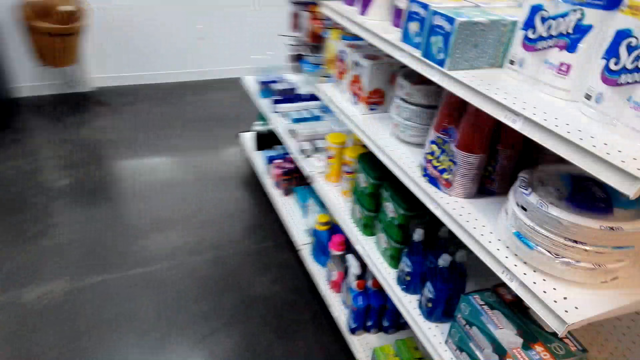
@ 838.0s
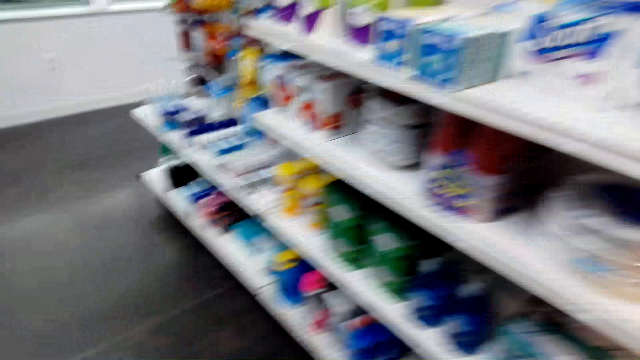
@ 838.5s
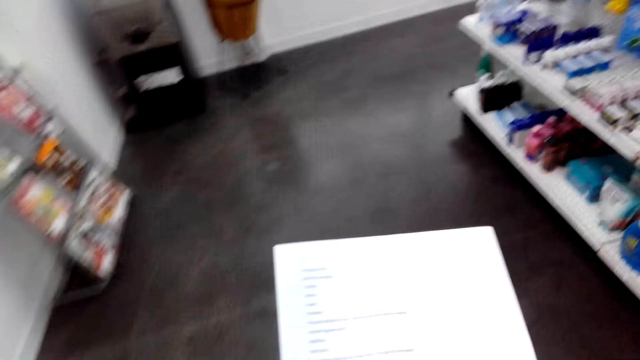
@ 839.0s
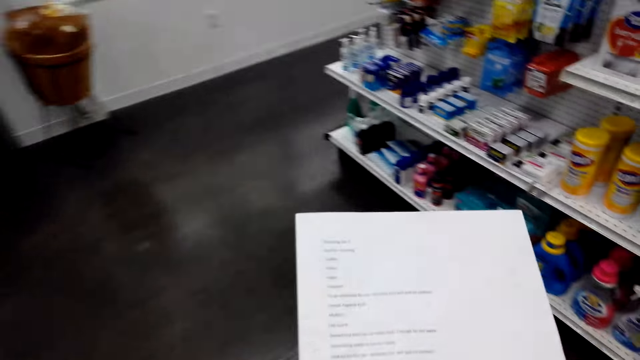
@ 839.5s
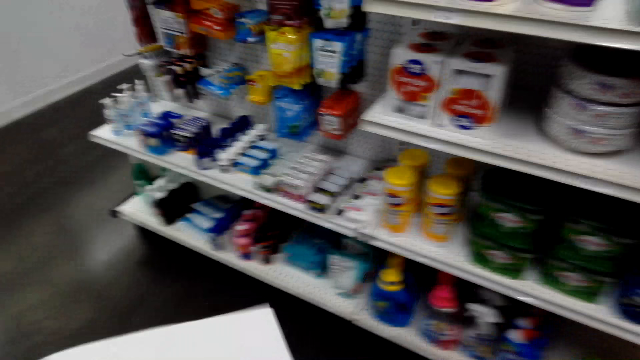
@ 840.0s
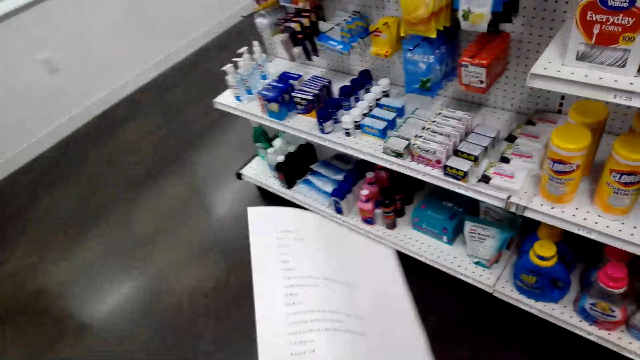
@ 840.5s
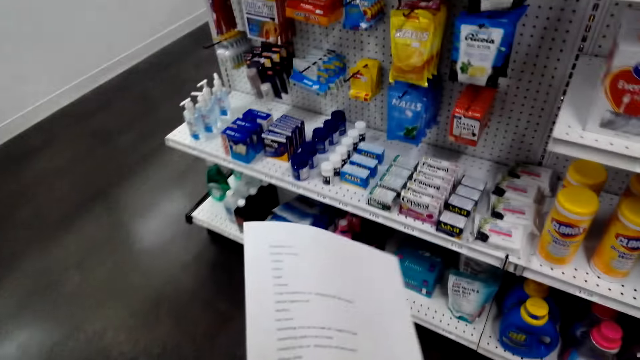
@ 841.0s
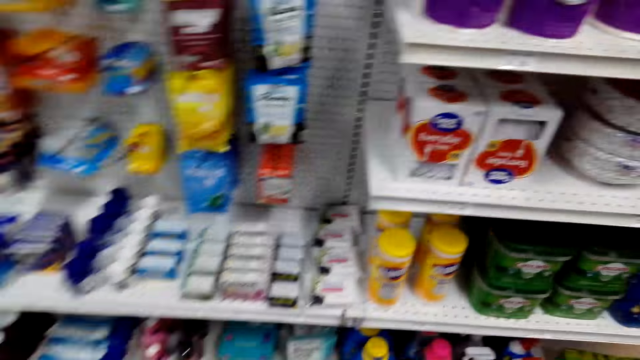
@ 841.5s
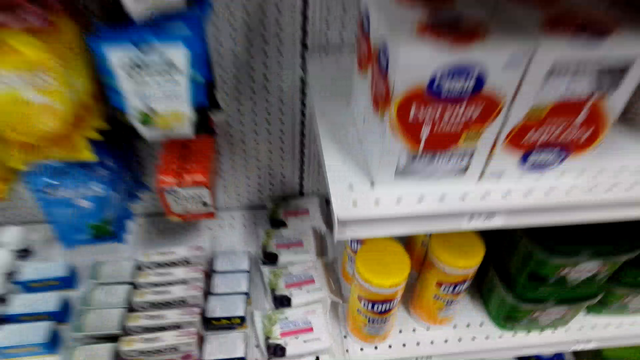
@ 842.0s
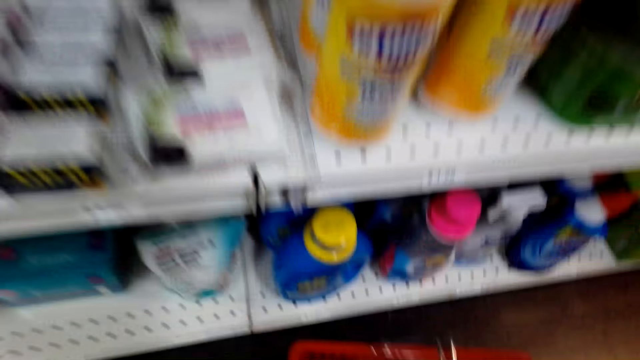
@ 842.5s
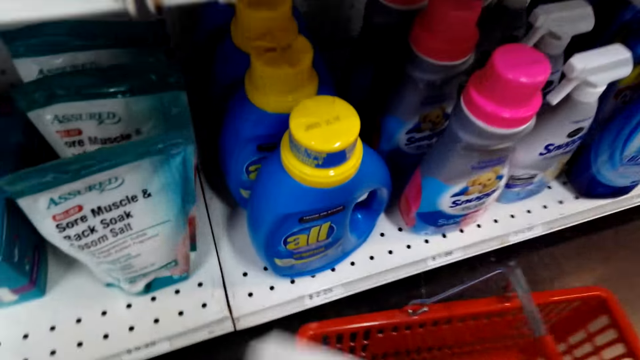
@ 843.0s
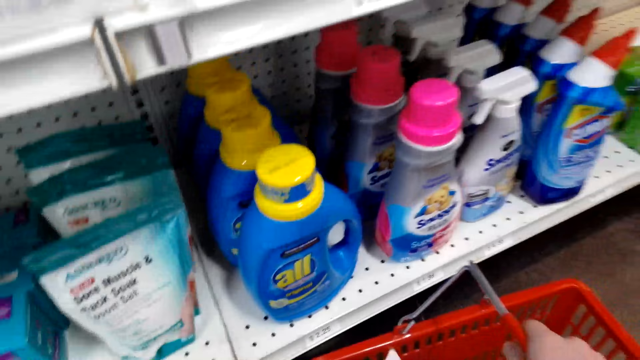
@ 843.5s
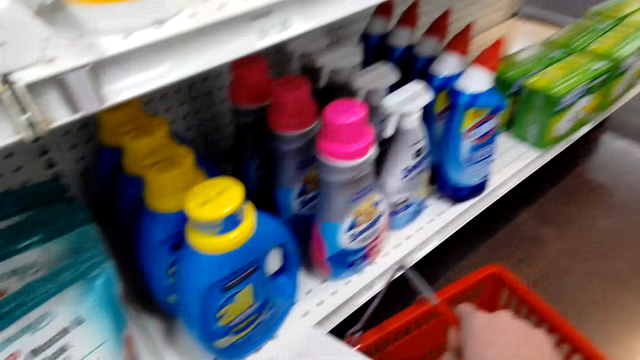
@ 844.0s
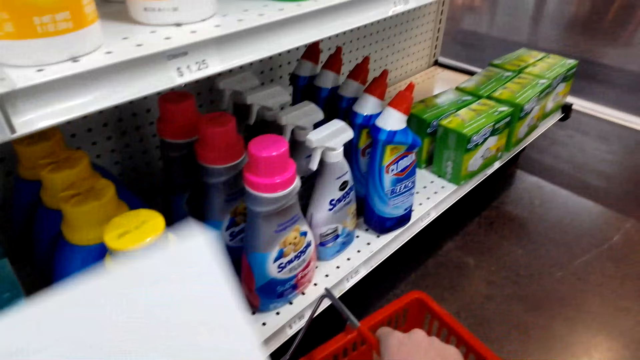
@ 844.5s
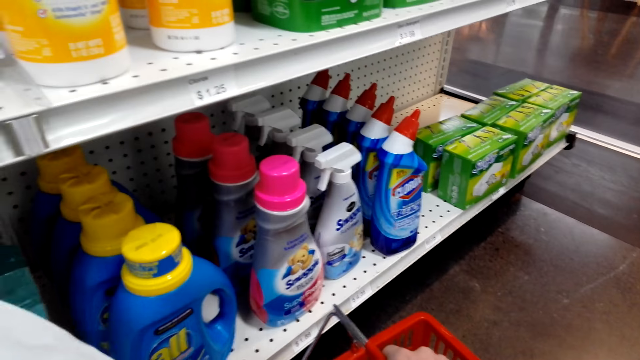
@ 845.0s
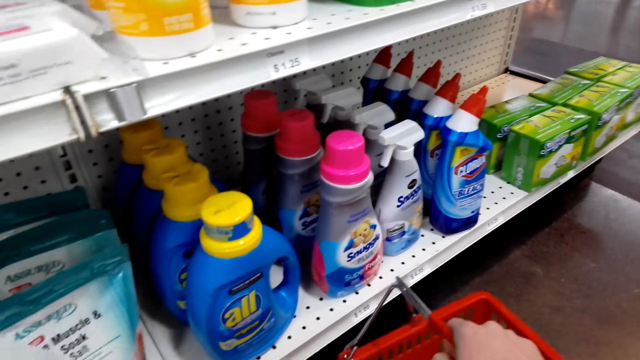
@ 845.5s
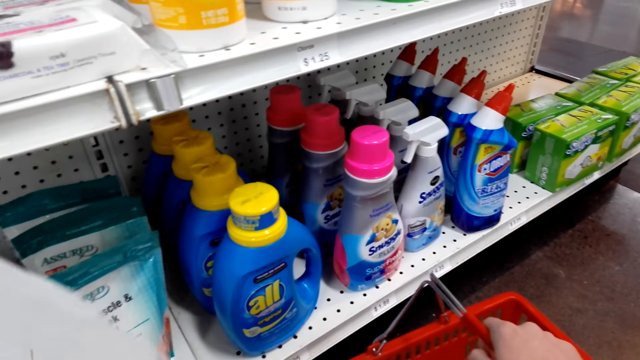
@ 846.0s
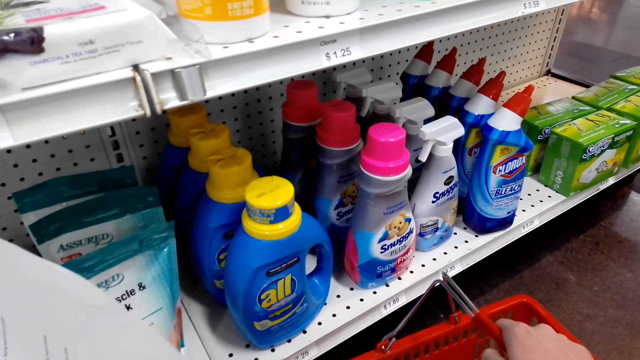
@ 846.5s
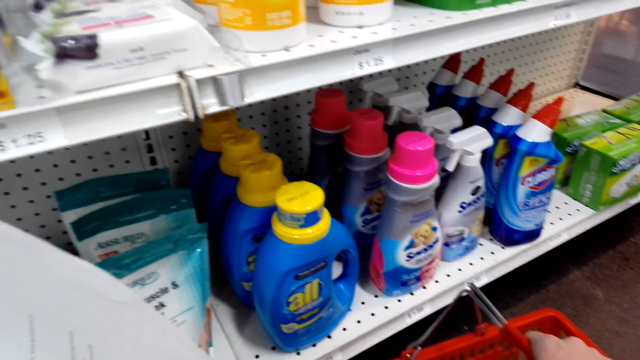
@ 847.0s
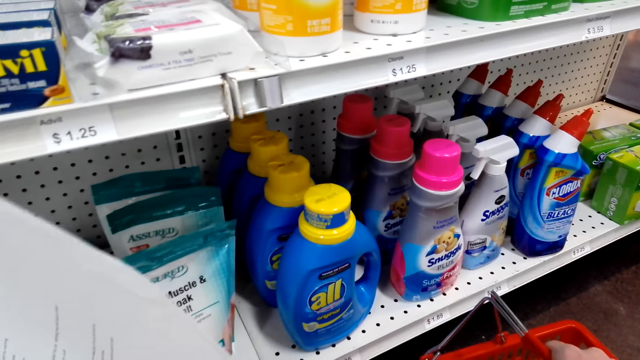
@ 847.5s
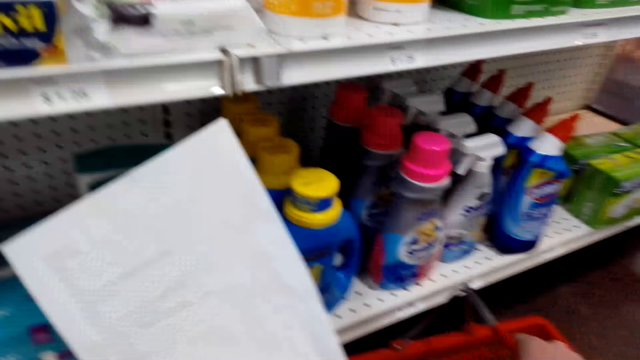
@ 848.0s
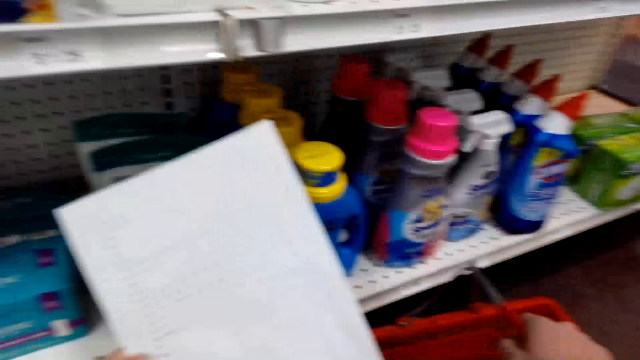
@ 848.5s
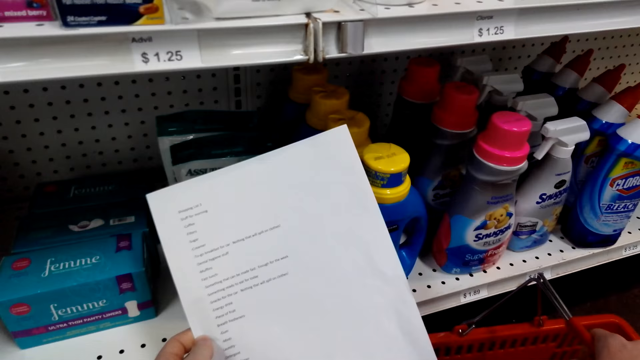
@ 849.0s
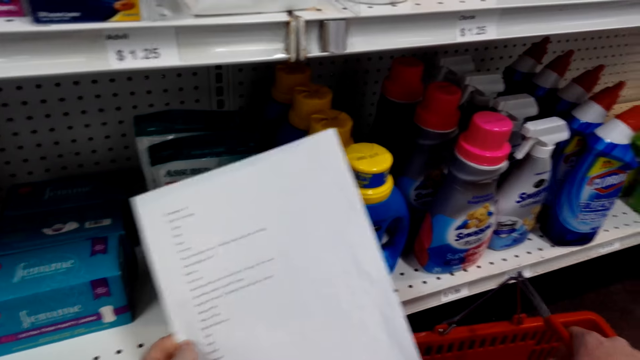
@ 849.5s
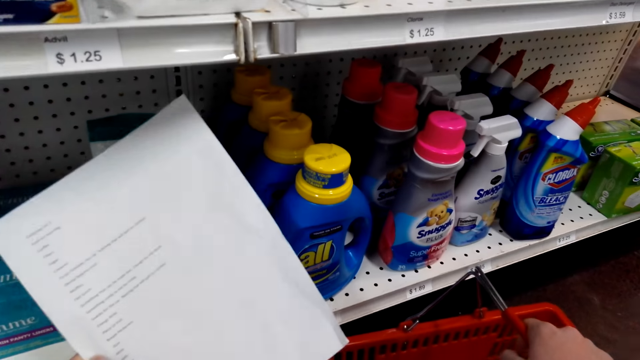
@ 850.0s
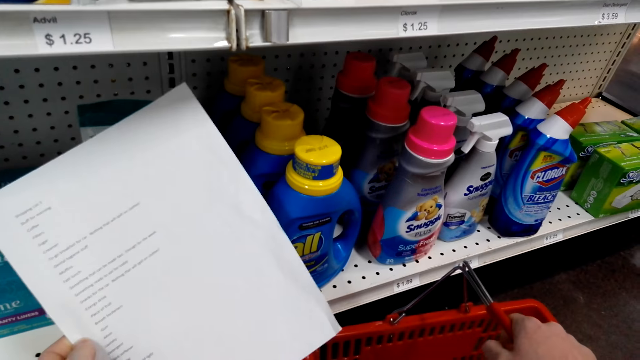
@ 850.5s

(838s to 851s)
The camera wearer looks at items on the shelf. They look at the printed paper. They hold the printed paper. They put the shopping basket down and squat. They gaze at detergent on the shelf and hold the printed paper and the shopping basket. They carry the shopping basket. They look at the printed paper and hold the printed paper and the shopping basket.

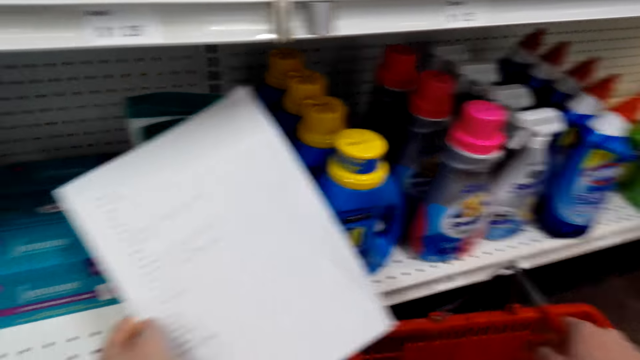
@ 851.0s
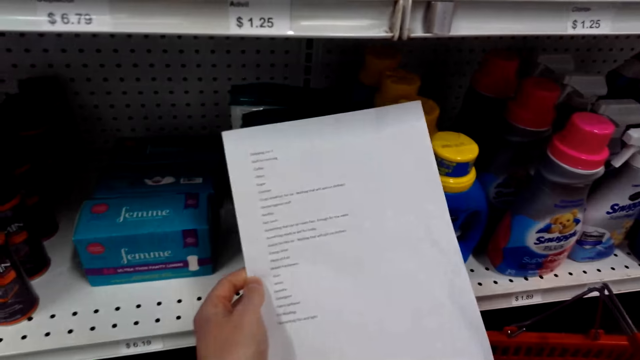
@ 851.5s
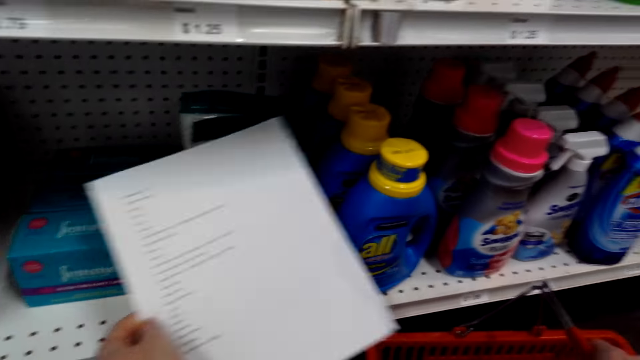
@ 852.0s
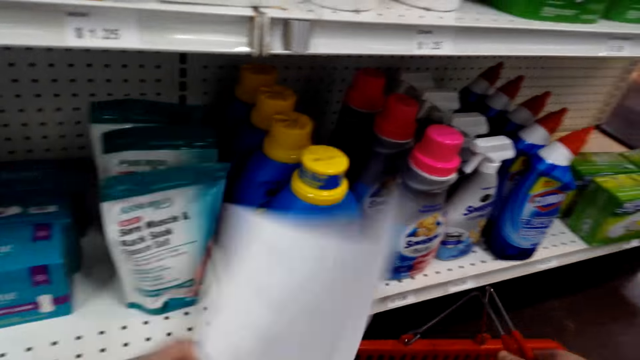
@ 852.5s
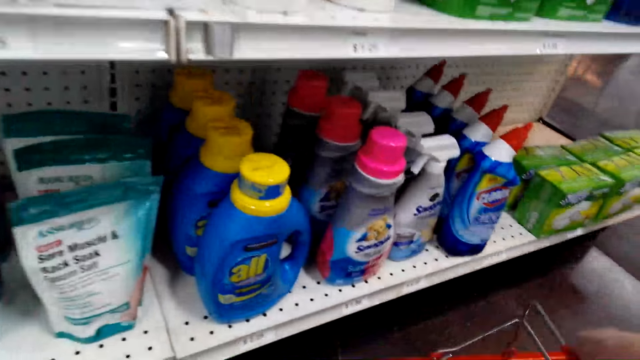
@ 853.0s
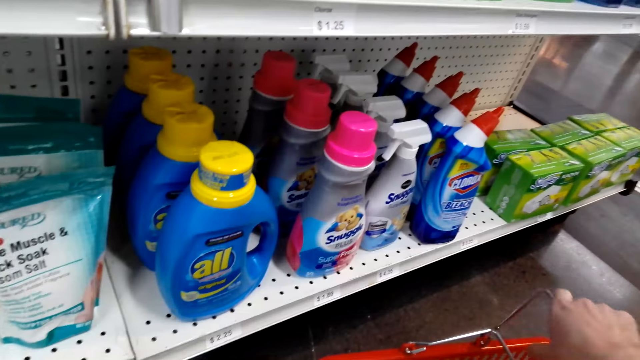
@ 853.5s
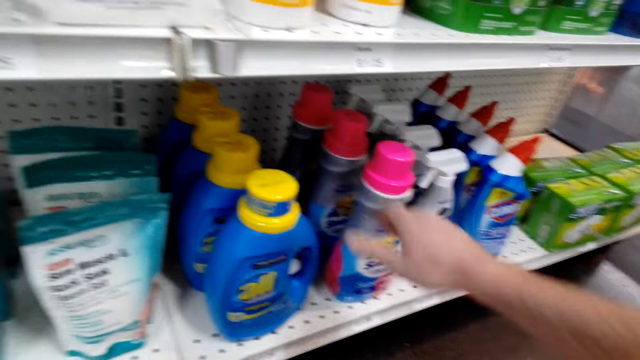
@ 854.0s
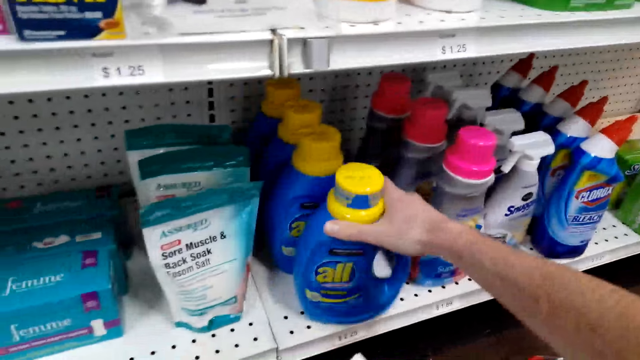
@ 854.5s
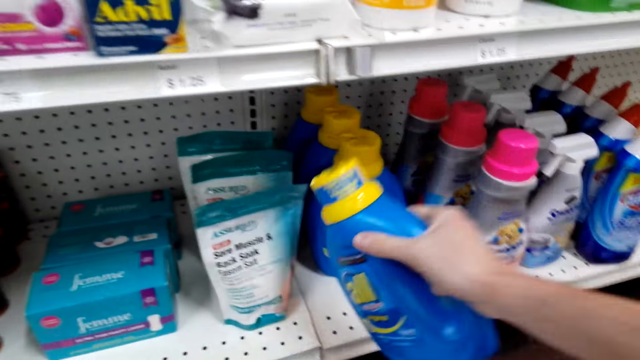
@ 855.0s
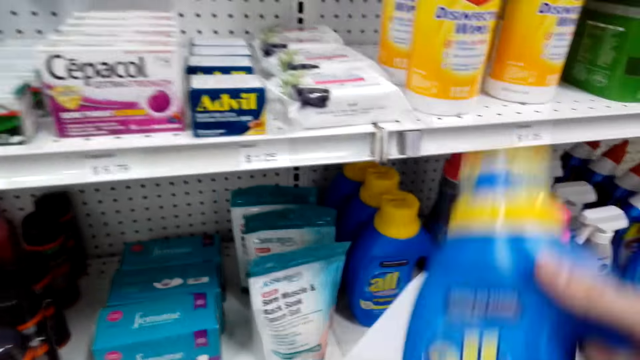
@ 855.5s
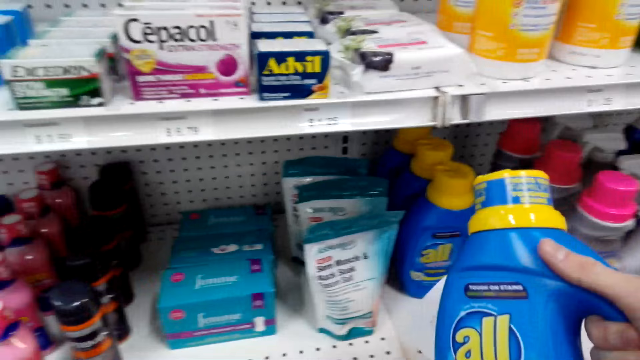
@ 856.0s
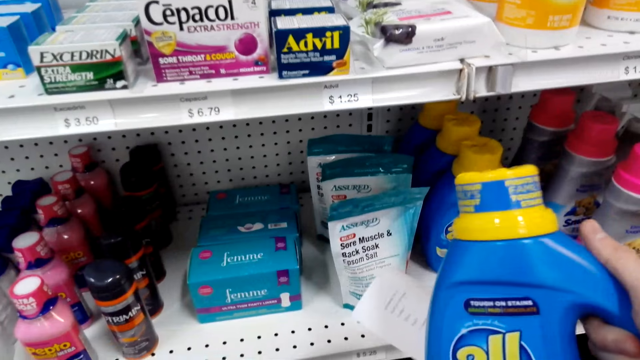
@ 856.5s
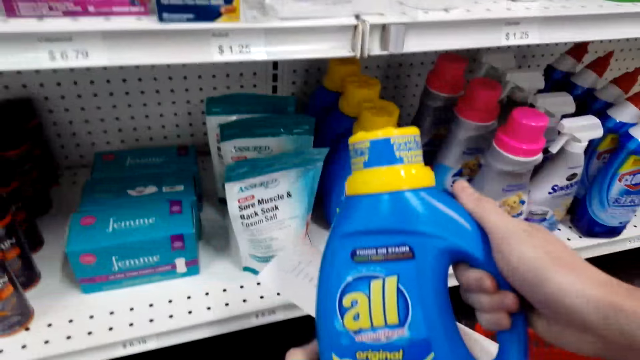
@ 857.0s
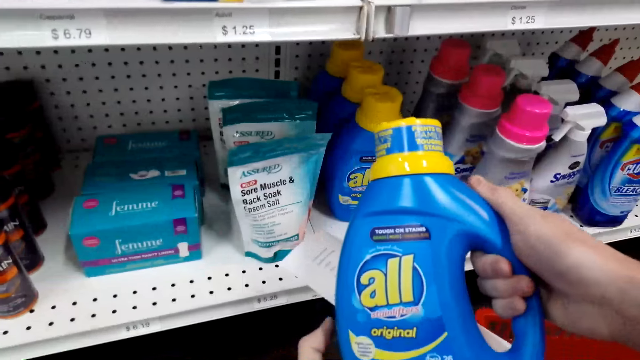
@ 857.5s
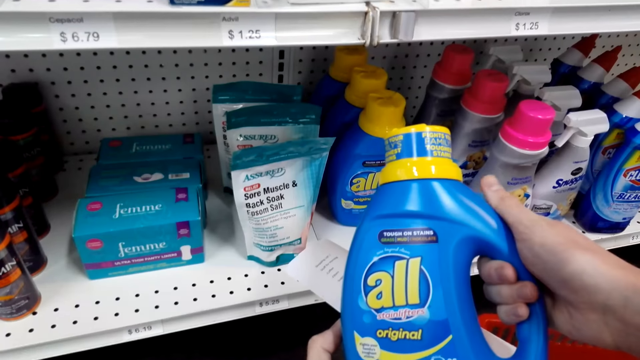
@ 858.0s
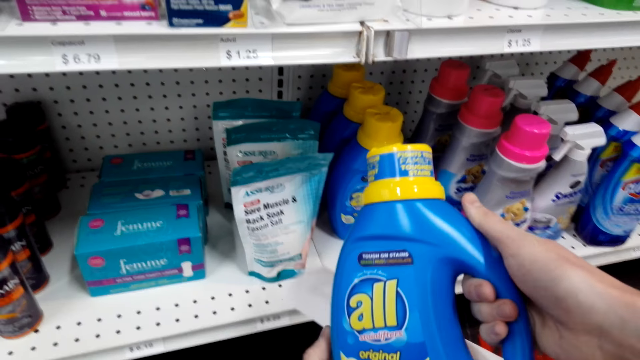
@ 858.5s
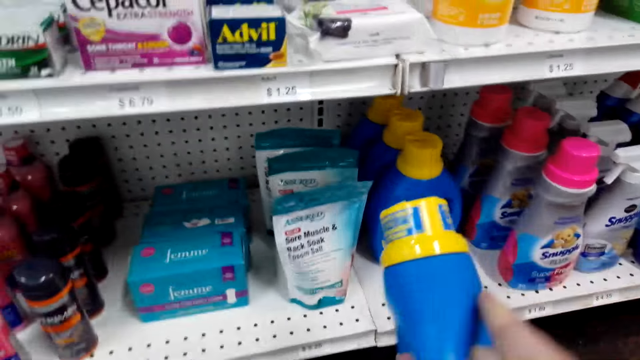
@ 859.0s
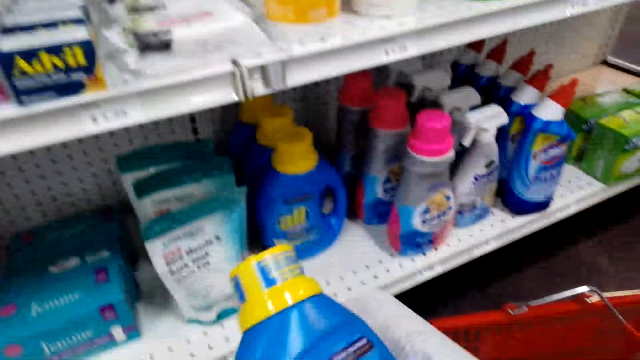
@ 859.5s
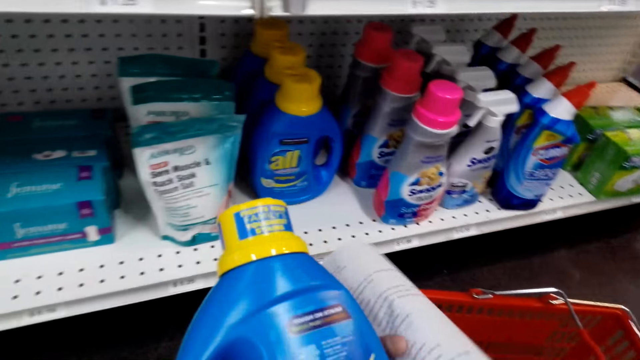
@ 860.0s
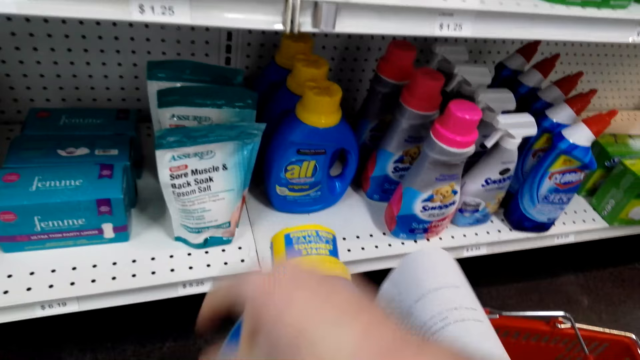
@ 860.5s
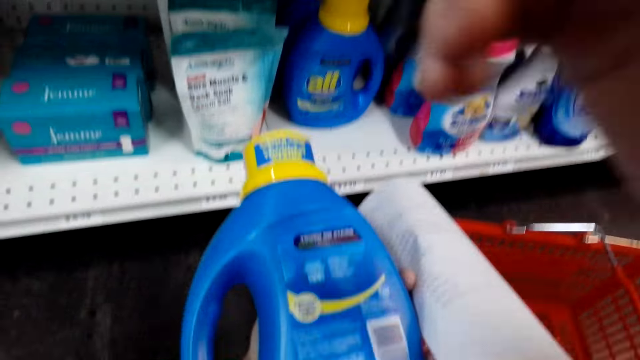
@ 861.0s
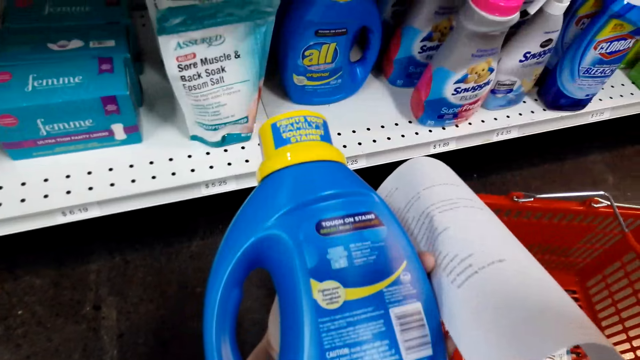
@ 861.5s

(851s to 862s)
The camera wearer reads the shopping list. They let go of the shopping basket. They grab a bottle of detergent from the shelf and hold the printed paper. They read the detergent details. They hold the printed paper.
